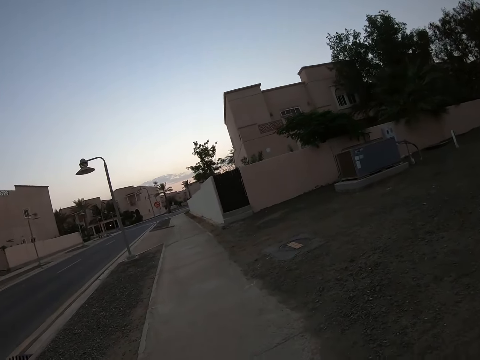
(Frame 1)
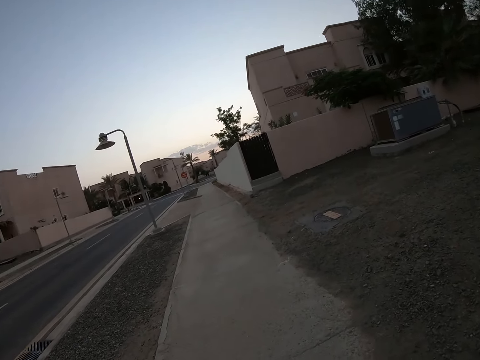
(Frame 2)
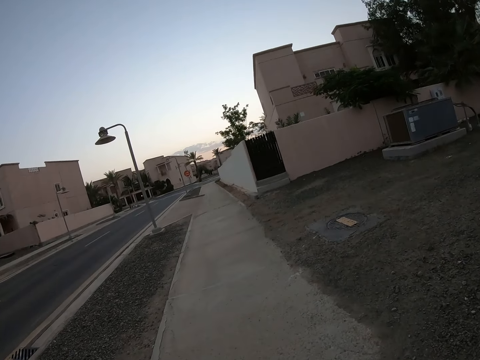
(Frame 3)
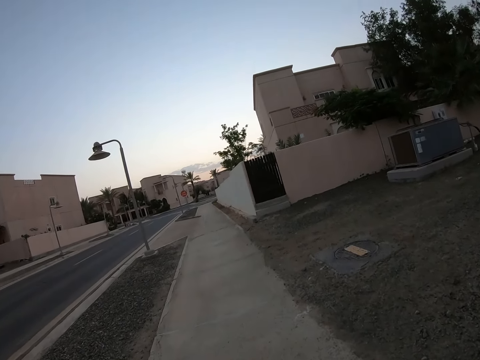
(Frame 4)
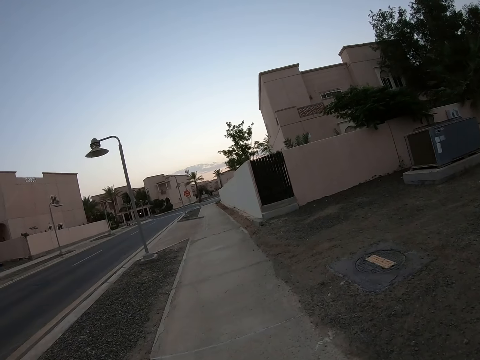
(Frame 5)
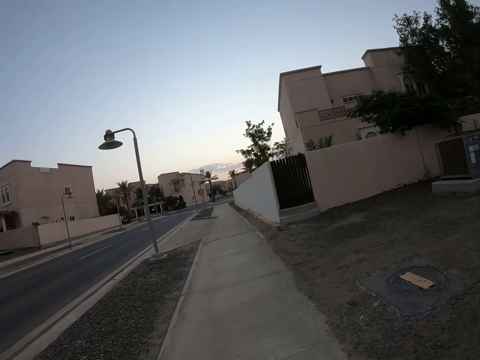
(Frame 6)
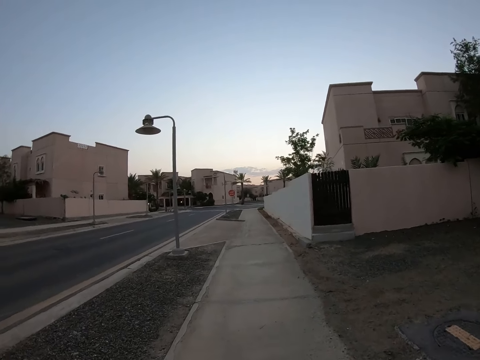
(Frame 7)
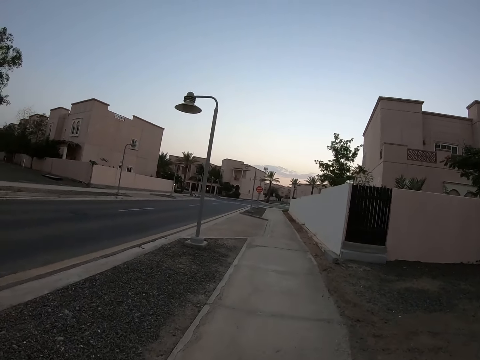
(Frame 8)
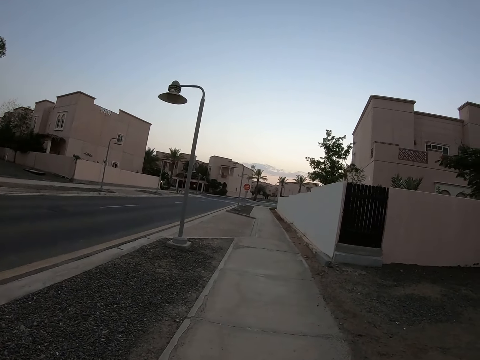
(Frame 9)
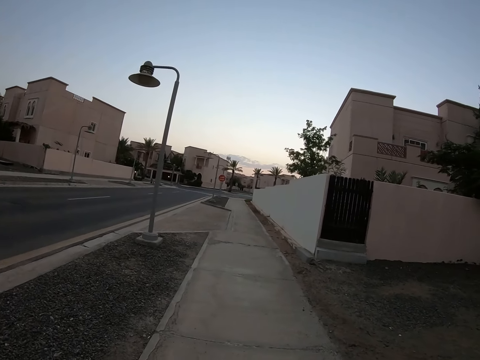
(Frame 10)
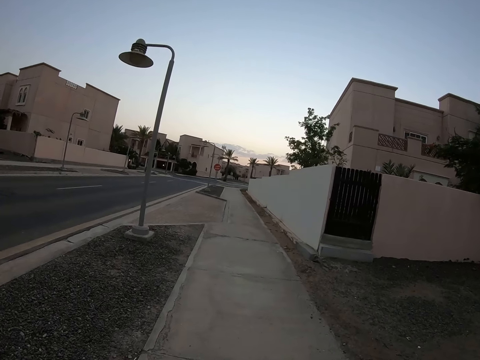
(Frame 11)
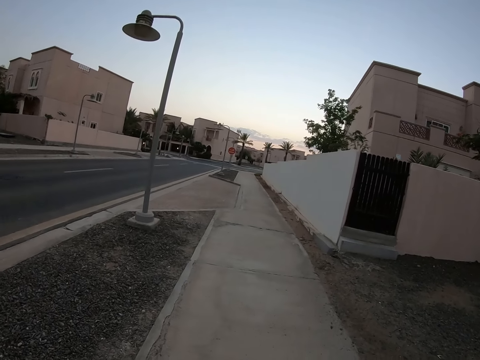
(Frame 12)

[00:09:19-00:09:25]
The camera wearer walks on the road.

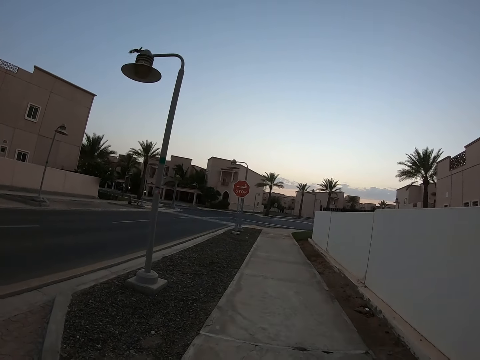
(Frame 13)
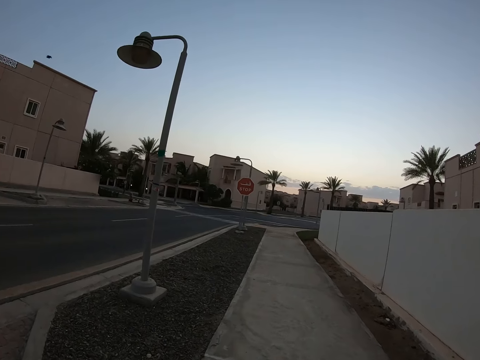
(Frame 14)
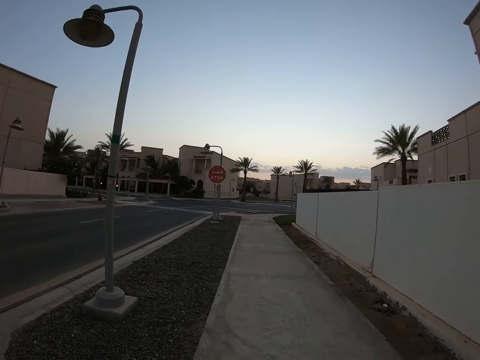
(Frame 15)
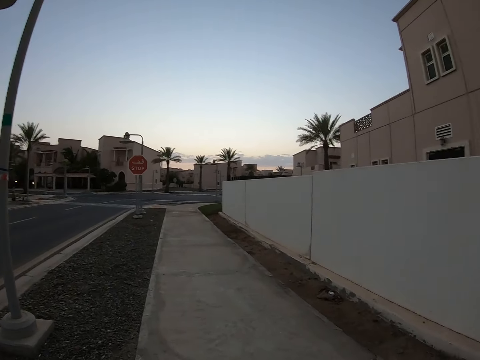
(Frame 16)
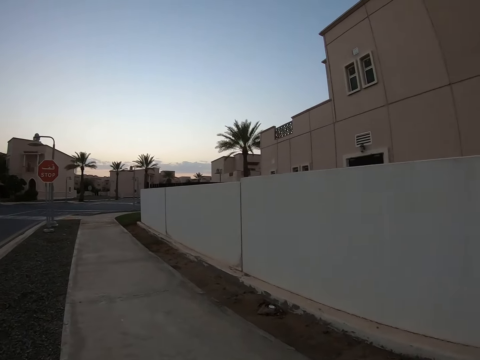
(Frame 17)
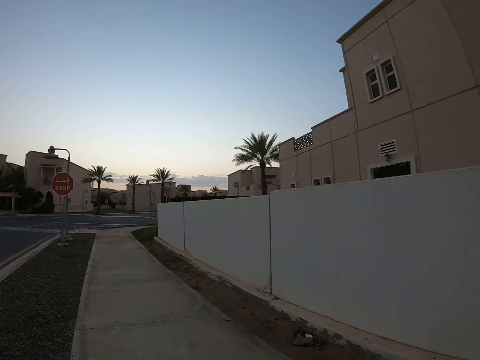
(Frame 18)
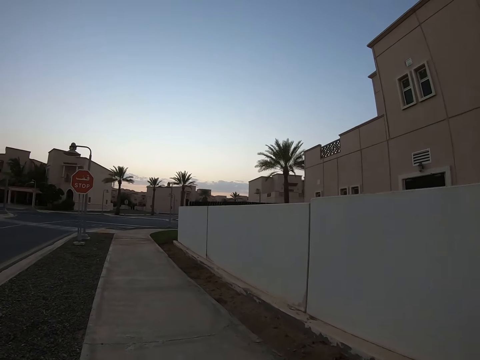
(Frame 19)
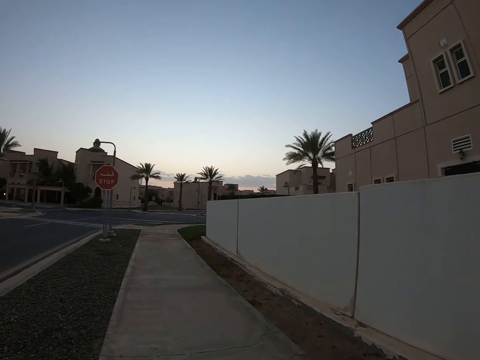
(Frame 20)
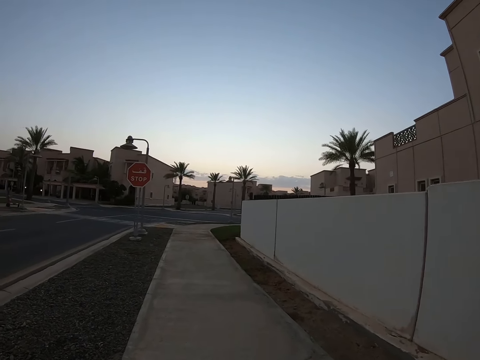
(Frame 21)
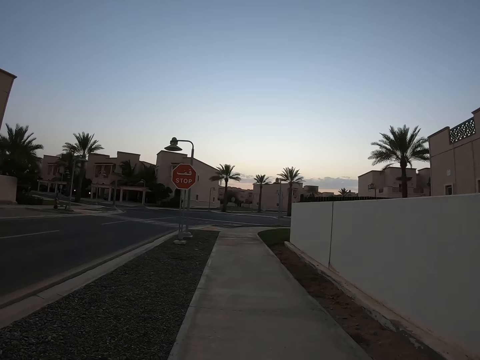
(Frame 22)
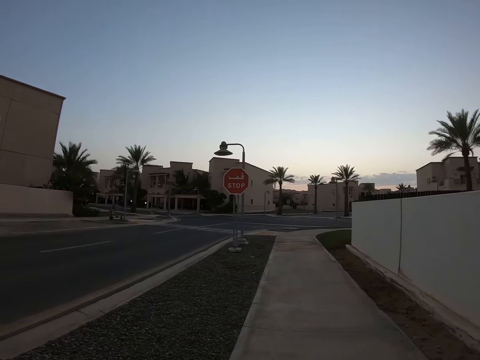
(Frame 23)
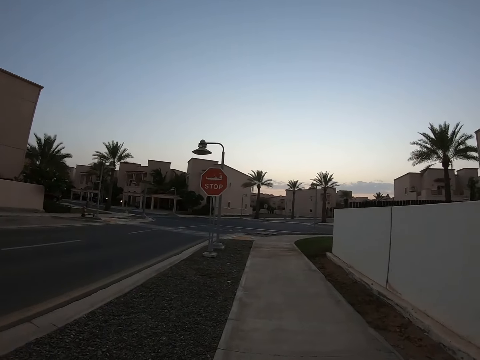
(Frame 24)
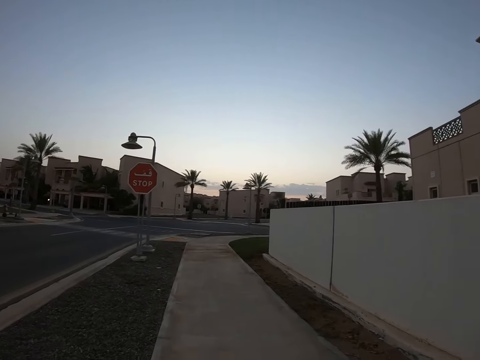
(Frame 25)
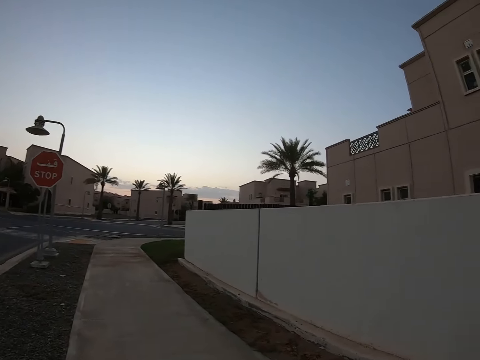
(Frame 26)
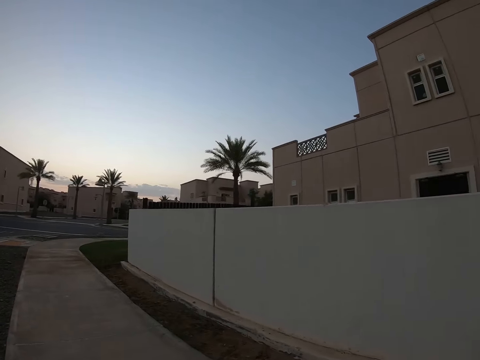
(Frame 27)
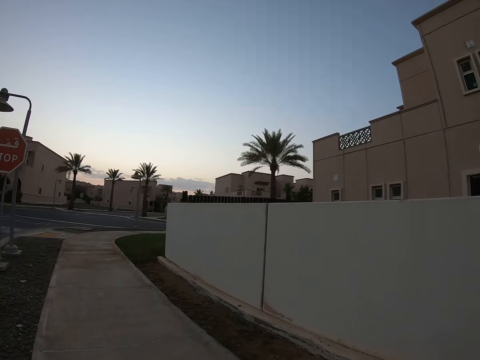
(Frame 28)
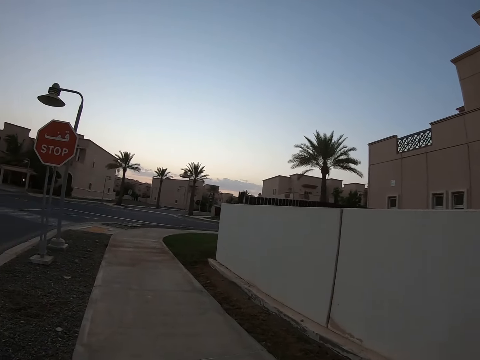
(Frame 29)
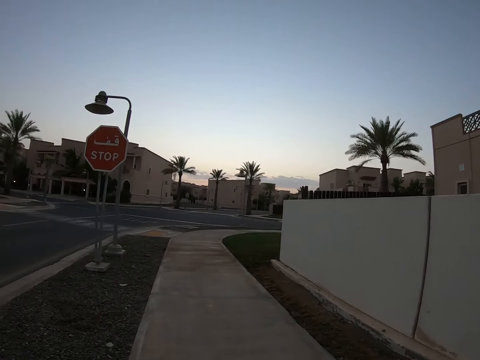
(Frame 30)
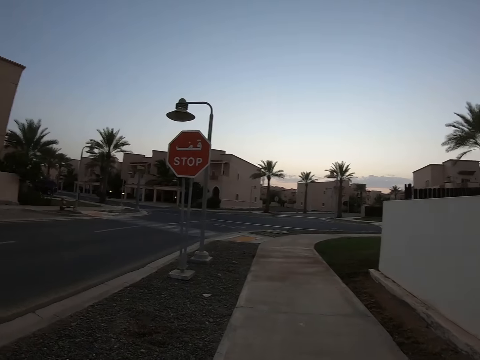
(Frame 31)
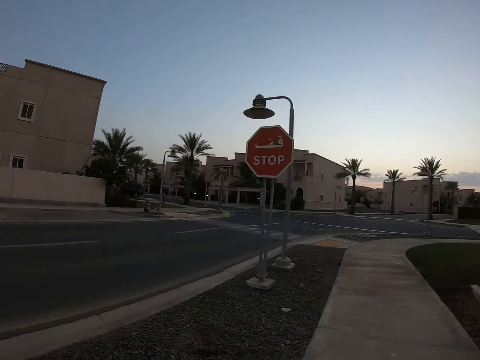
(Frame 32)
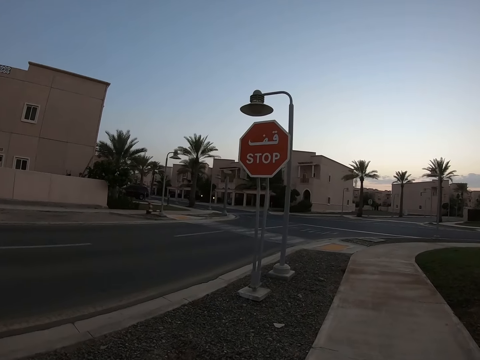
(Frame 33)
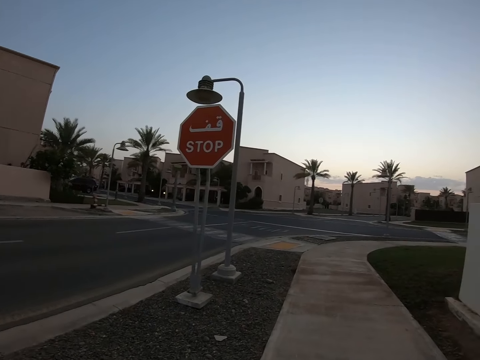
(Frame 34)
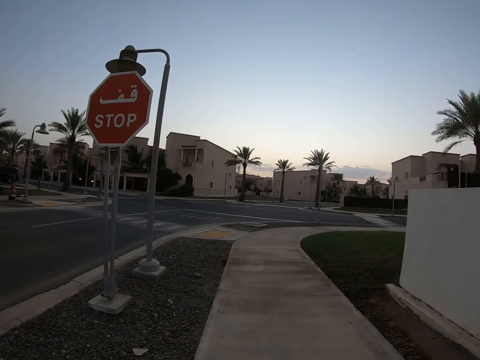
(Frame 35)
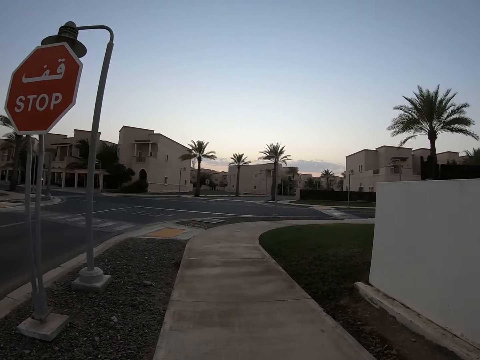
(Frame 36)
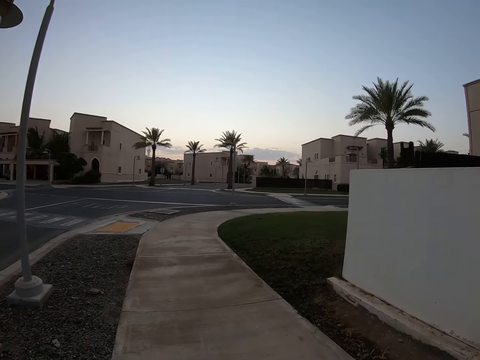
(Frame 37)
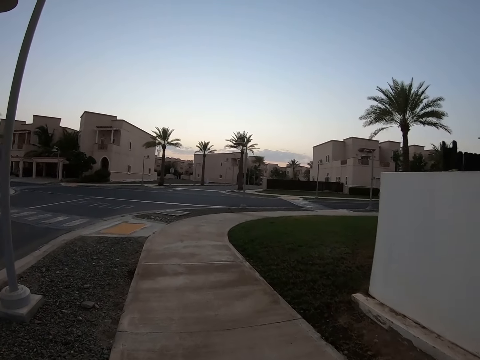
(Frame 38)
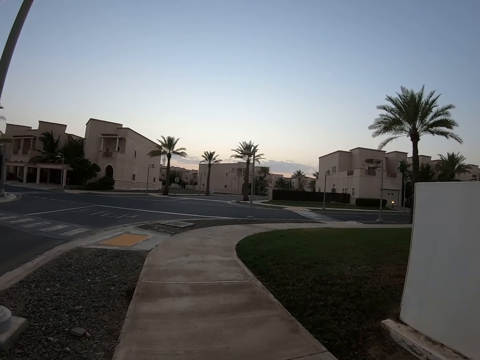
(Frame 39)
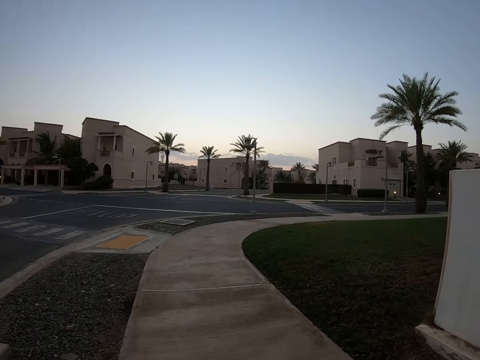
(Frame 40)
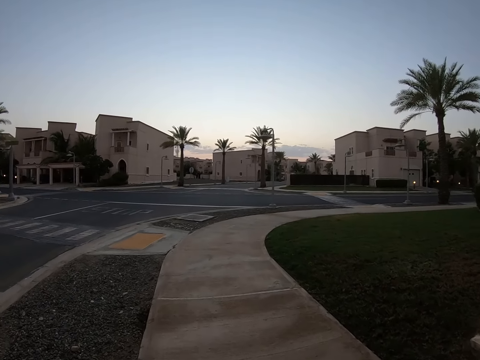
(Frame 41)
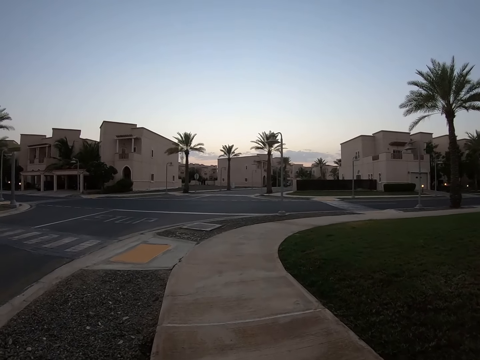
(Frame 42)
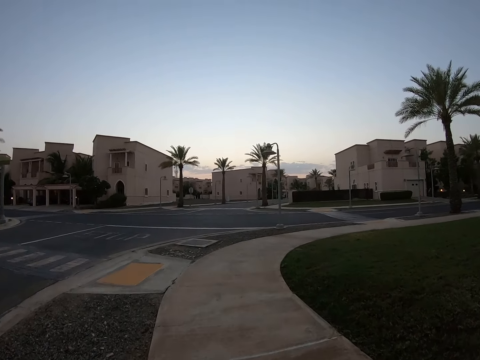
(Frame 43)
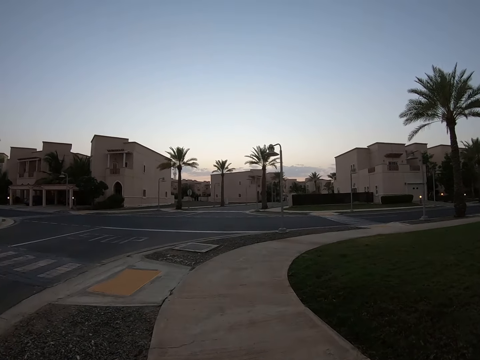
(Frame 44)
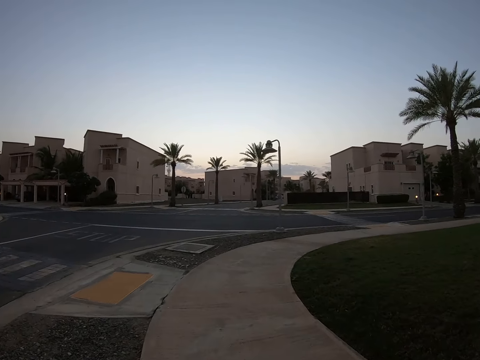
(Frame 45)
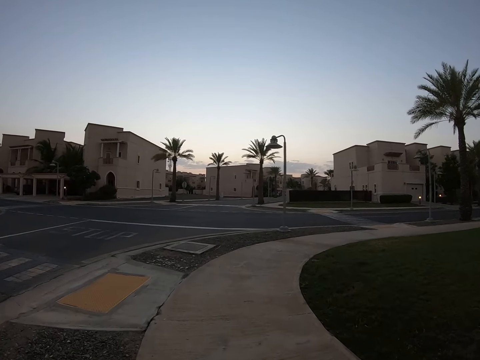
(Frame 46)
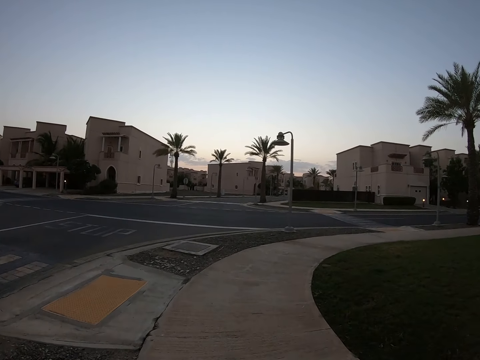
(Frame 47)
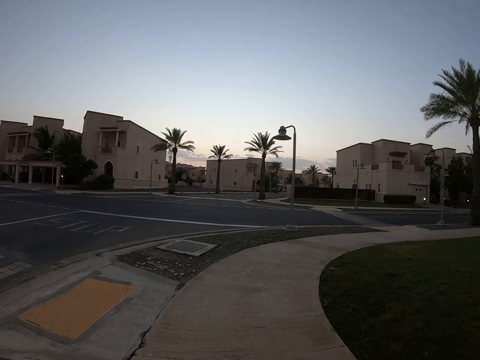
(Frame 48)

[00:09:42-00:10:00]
The camera wearer looks around the road. They walk on the road. They look around the road. They walk on the road.

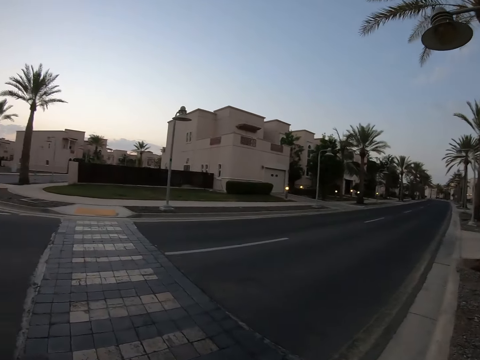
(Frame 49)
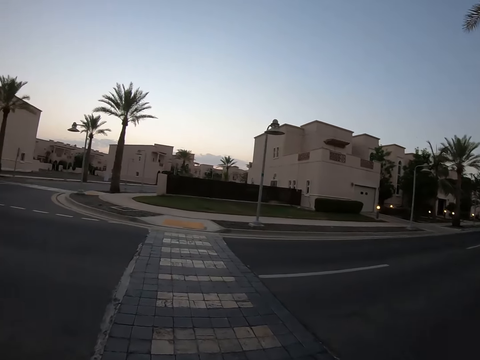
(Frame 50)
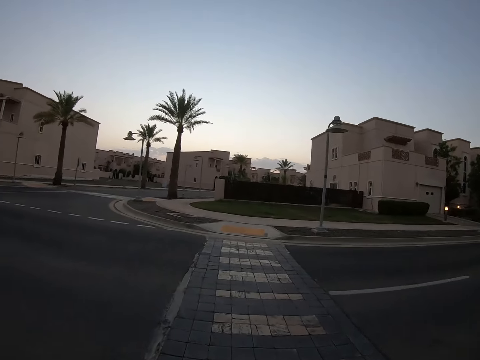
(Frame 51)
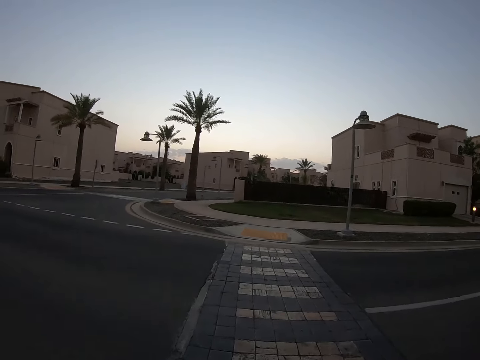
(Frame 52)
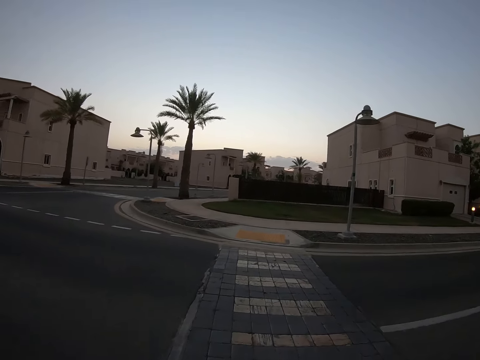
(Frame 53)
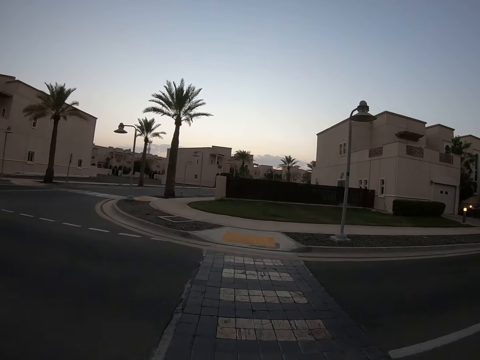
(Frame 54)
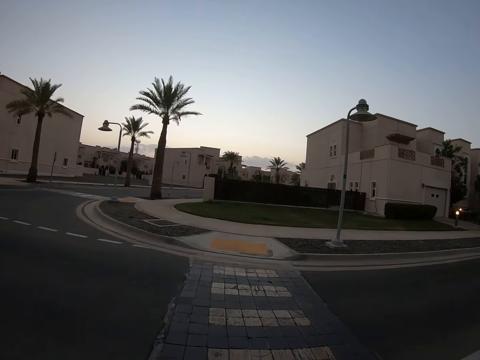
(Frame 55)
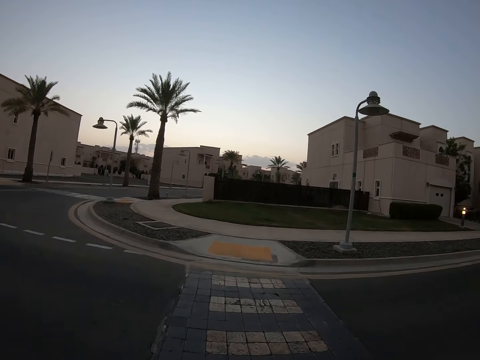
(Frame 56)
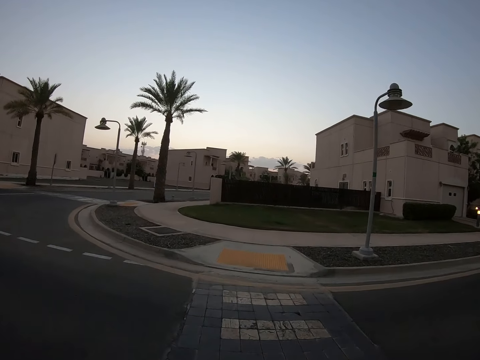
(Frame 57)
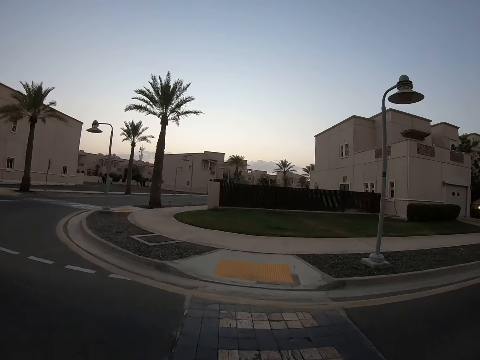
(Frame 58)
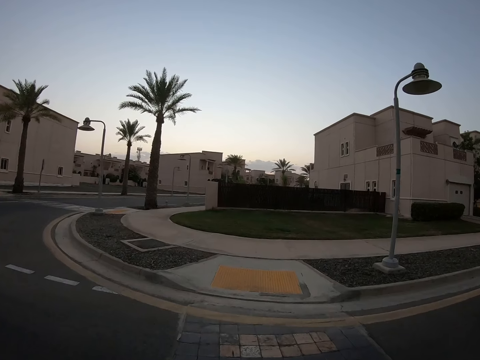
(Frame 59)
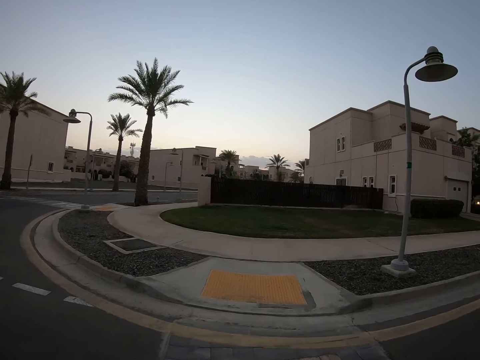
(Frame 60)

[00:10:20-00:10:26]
The camera wearer walks on the road.
